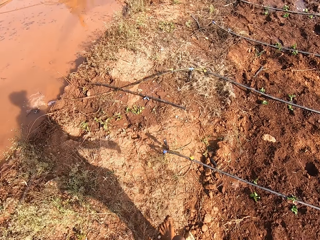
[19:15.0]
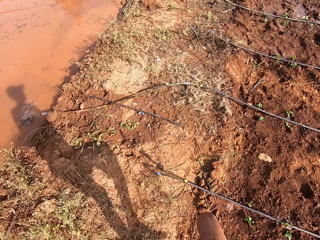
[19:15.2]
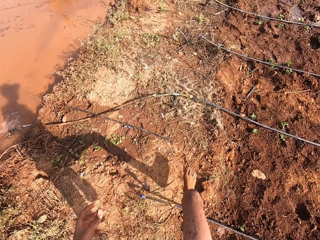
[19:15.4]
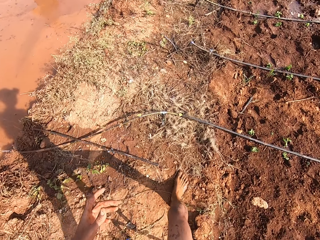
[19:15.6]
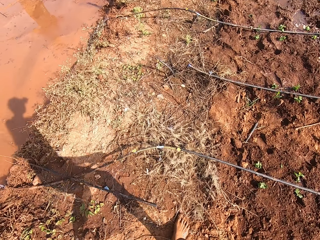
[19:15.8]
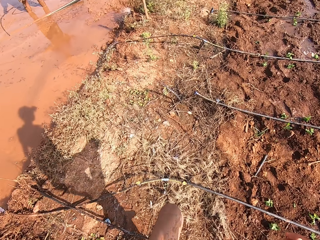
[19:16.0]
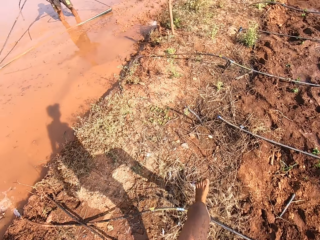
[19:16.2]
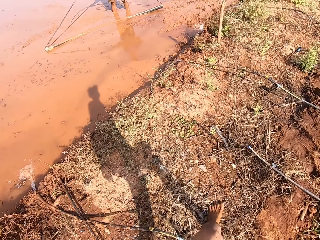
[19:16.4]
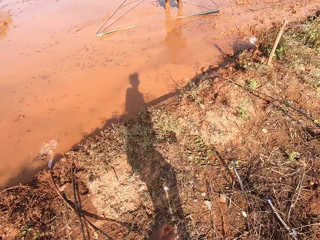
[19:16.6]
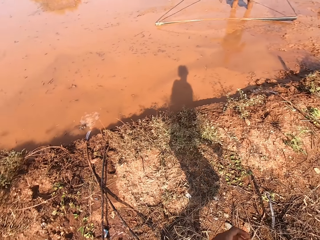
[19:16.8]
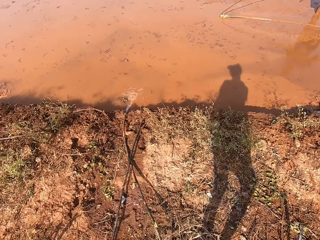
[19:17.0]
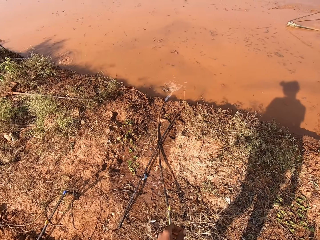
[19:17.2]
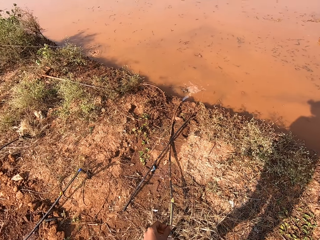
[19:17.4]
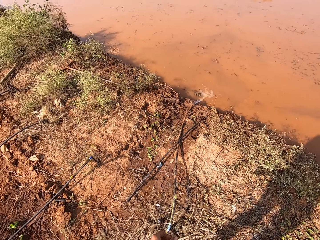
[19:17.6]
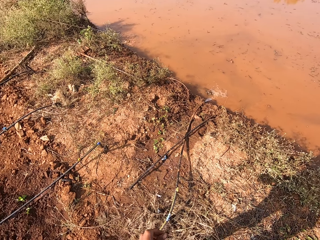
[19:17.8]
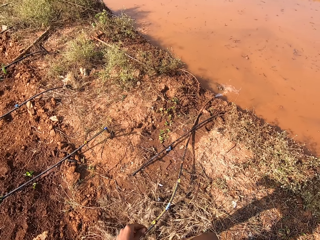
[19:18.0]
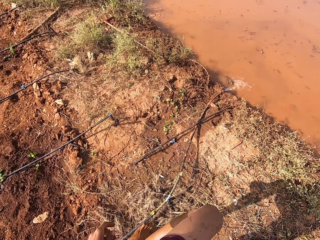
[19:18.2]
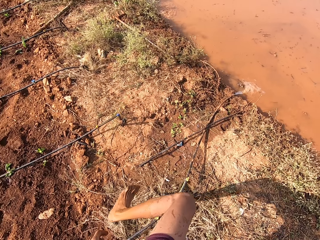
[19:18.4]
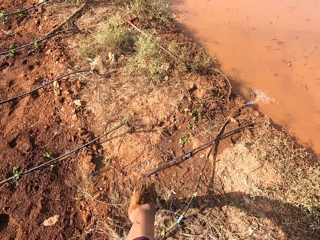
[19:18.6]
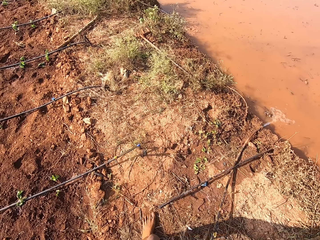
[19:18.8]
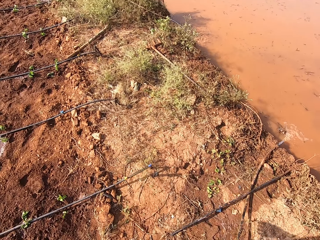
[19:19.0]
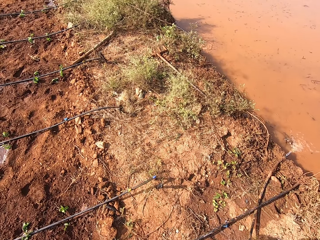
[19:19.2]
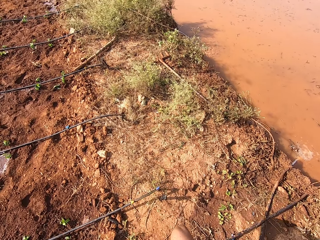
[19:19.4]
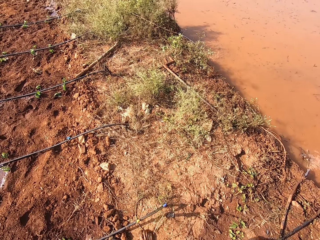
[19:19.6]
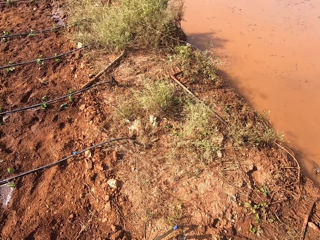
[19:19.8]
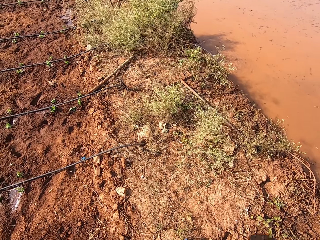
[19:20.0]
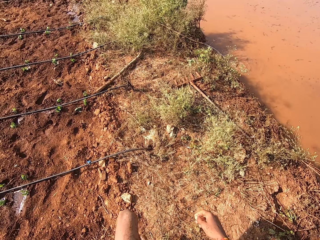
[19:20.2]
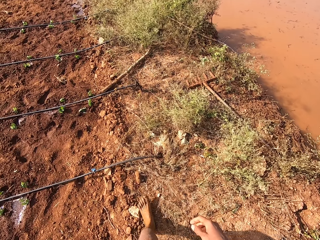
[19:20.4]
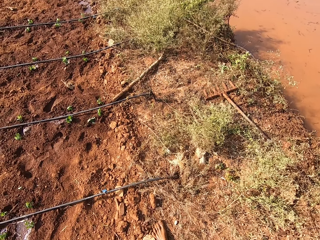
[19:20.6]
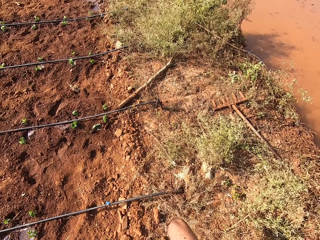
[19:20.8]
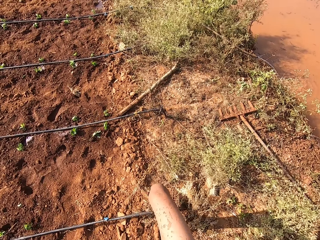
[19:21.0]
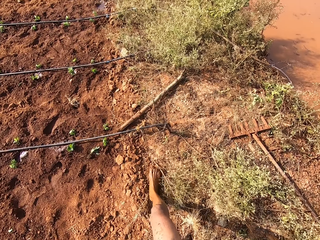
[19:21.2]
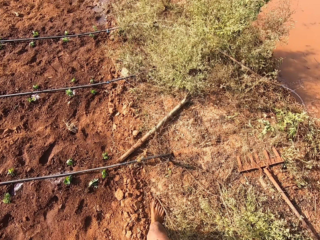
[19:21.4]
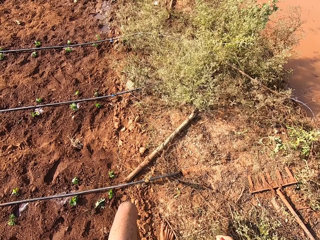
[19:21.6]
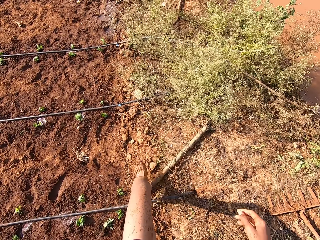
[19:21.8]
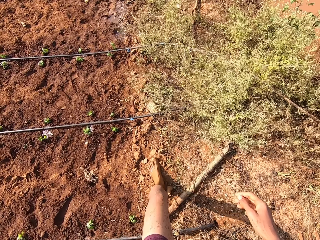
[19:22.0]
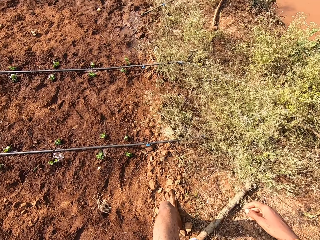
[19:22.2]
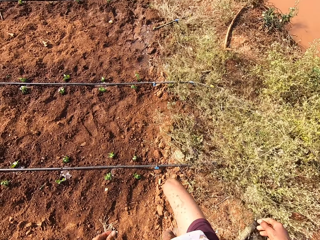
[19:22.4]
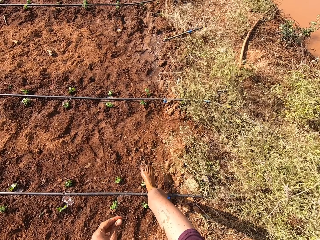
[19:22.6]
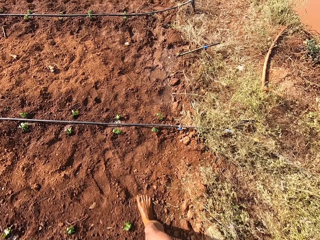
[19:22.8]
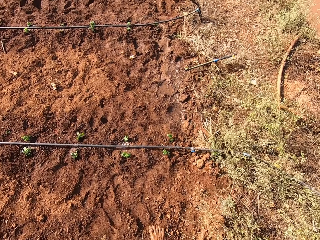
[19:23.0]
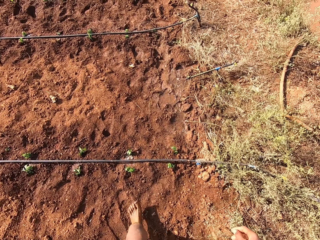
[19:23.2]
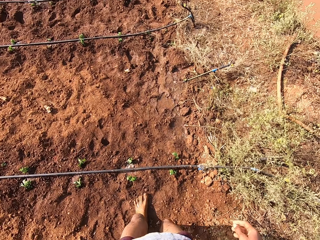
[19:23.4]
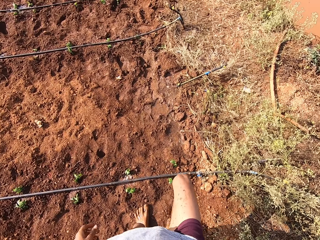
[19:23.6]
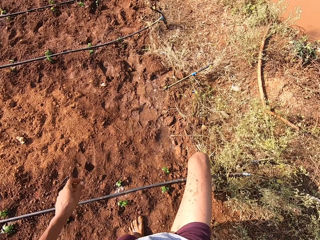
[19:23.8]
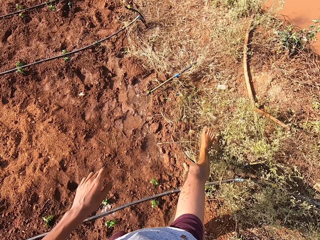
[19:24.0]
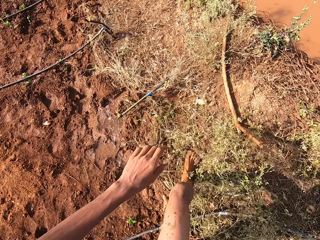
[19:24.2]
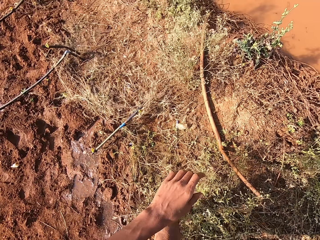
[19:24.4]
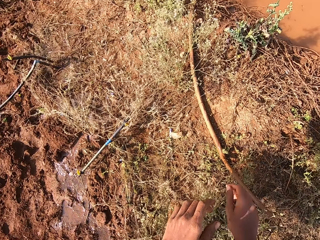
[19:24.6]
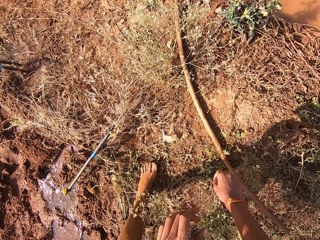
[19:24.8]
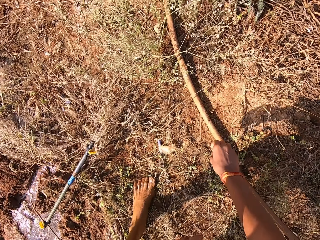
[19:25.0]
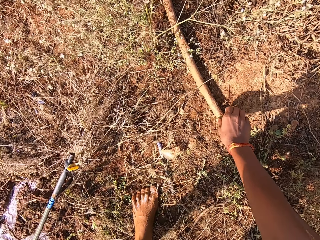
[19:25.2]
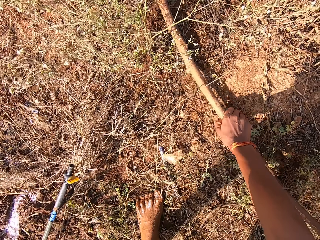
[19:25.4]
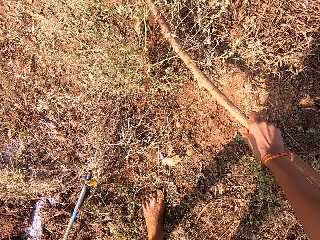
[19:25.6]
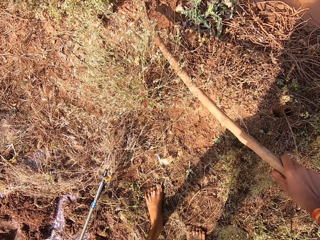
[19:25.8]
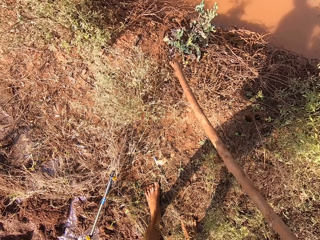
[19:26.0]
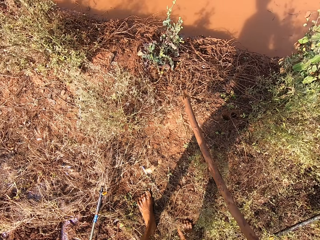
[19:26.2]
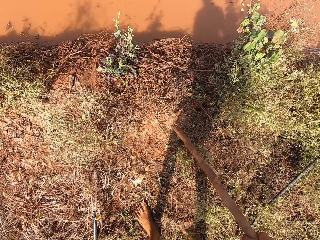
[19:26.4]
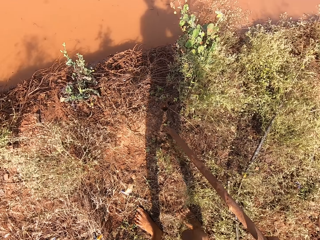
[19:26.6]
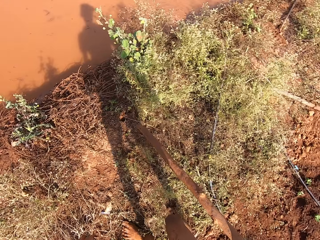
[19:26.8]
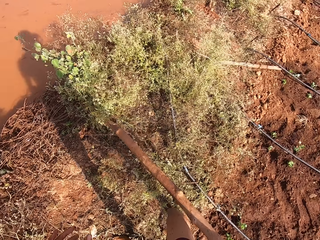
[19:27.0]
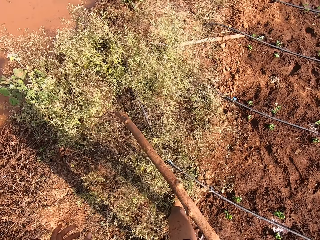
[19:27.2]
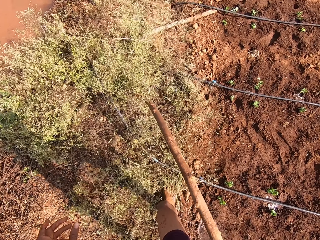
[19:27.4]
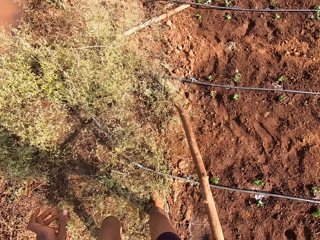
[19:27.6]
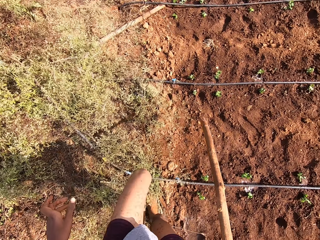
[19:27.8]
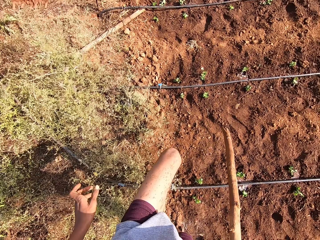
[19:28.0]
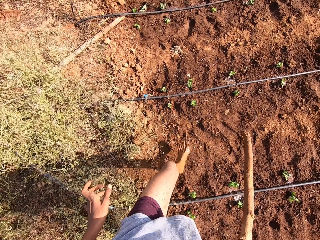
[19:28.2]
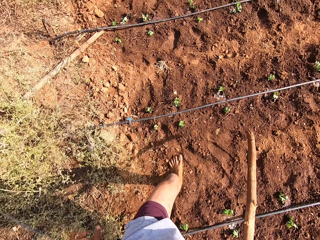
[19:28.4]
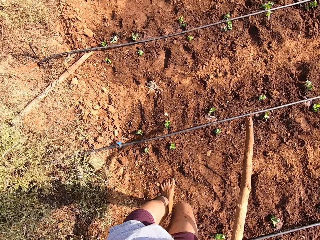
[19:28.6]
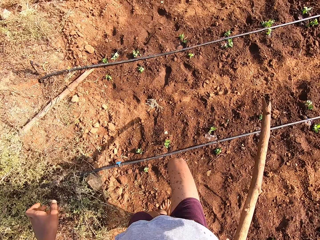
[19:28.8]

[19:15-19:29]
A man talks to the camera wearer. The camera wearer talks to the man. He moves around. He picks up a stick from the ground with his right hand.

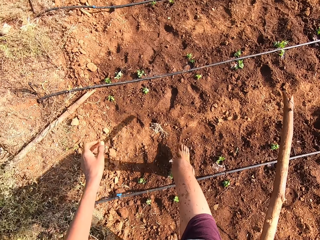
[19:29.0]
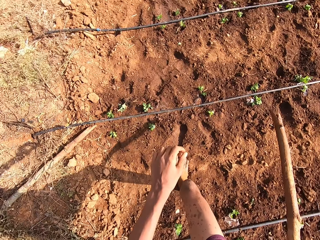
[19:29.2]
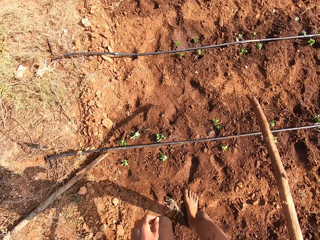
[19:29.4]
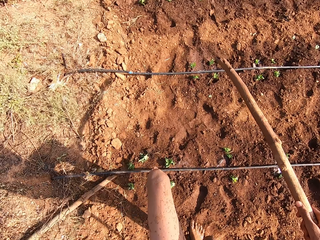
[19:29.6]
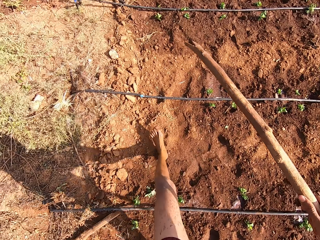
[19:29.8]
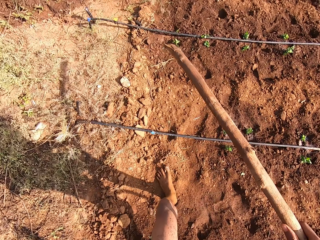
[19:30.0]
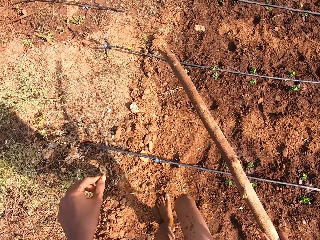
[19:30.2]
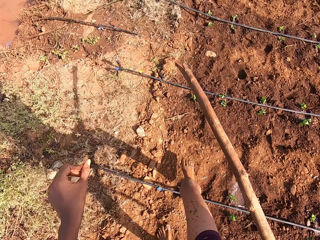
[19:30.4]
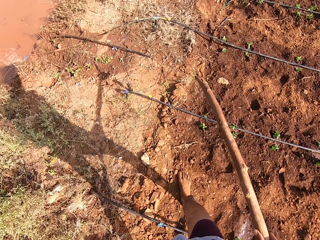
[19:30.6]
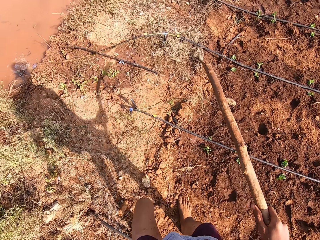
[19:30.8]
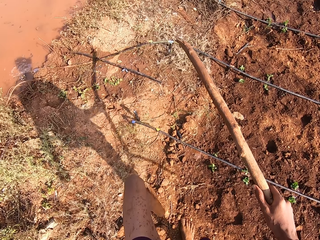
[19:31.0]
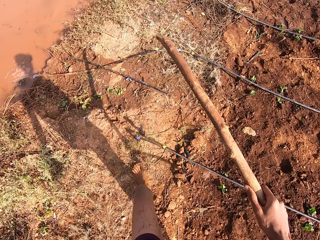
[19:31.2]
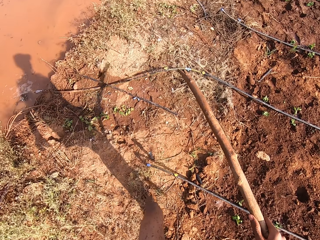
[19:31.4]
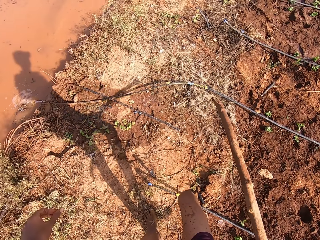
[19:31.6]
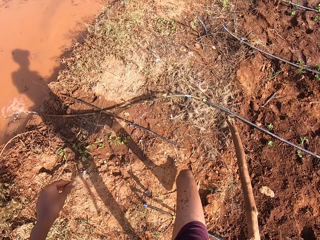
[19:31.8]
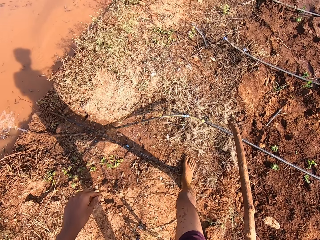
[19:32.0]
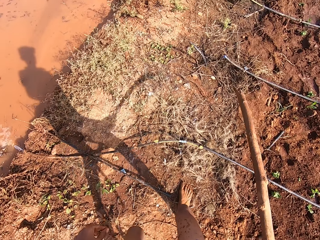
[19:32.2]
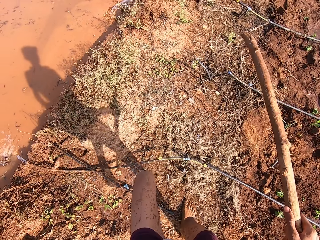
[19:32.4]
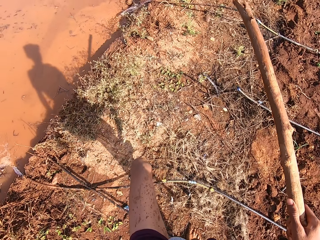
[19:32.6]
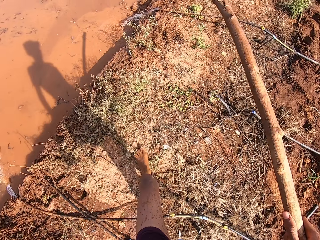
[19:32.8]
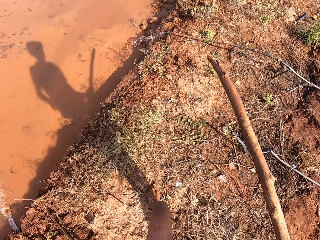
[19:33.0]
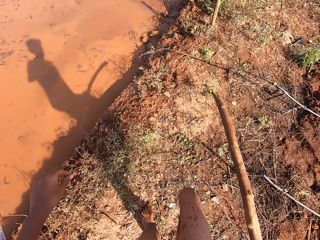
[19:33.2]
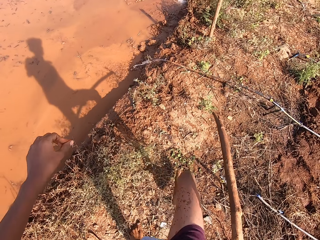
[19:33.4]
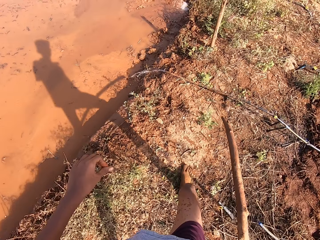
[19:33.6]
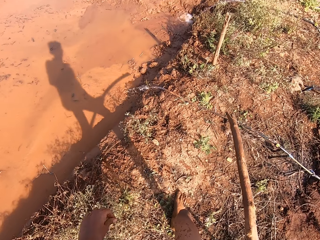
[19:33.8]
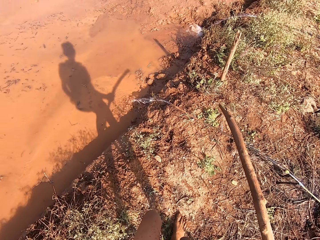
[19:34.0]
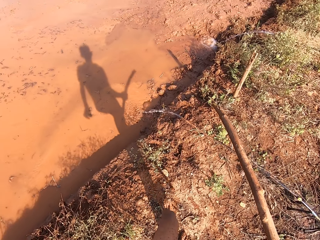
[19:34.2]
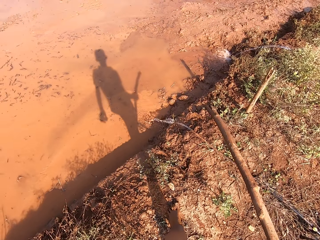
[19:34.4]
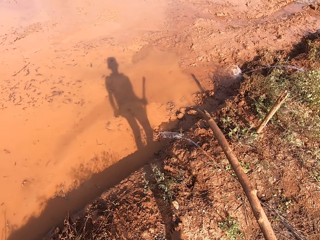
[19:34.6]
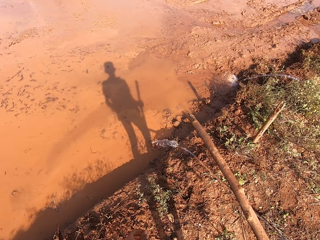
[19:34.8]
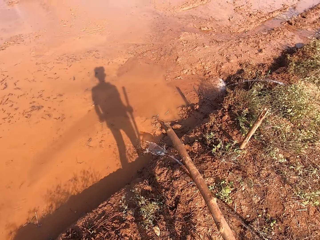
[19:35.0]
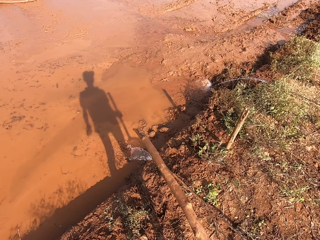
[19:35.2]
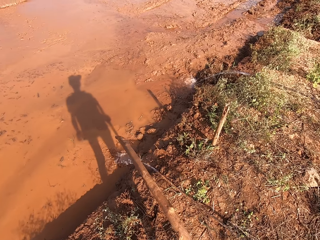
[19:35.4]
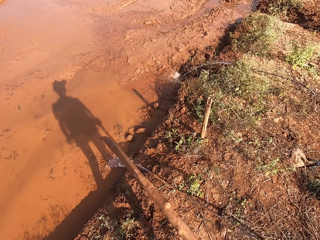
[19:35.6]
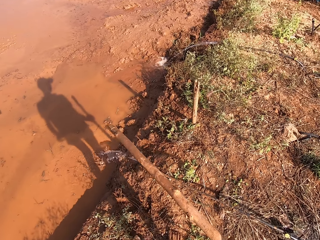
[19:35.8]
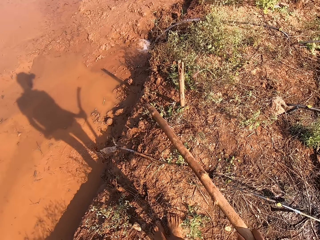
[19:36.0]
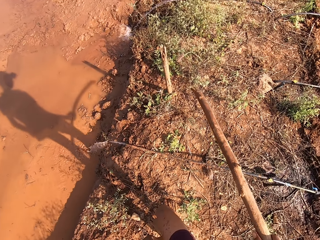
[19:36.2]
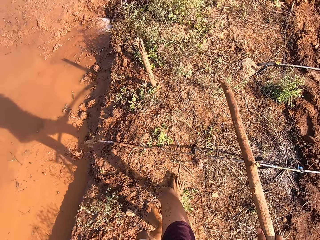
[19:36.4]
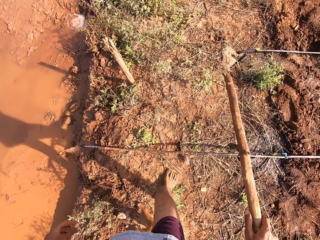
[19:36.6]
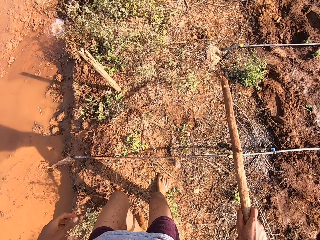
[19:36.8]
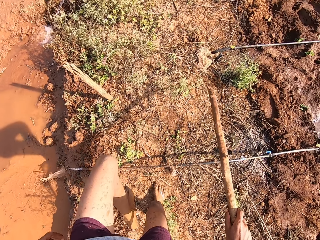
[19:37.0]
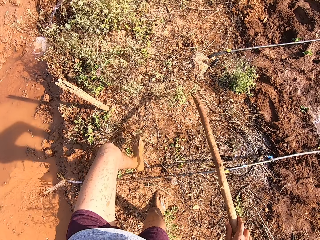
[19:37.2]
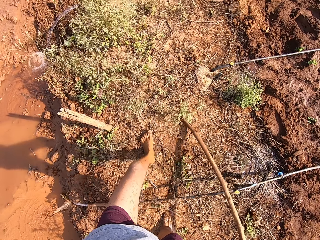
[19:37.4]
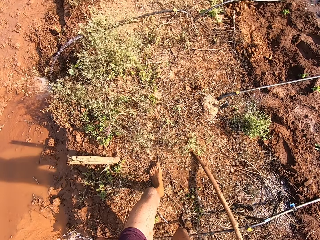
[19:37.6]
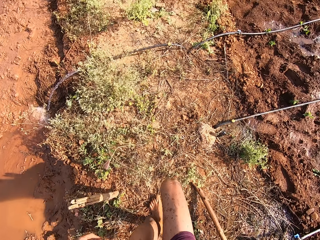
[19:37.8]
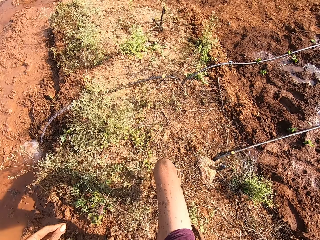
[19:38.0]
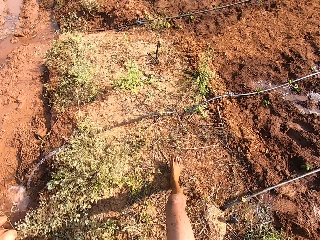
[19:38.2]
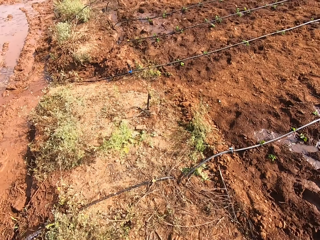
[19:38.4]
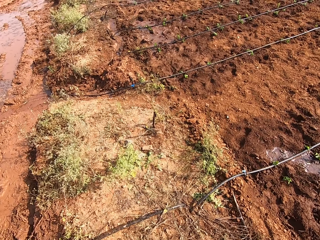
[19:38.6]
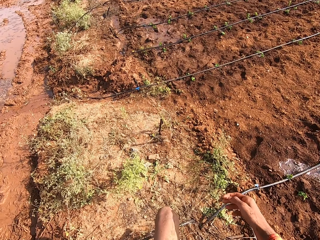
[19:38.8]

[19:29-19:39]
The camera wearer moves around. He drops the stick on the ground with his right hand.
